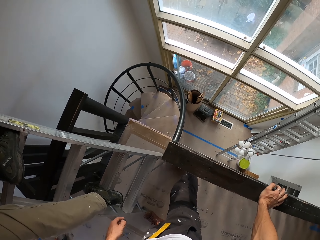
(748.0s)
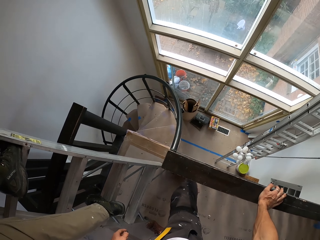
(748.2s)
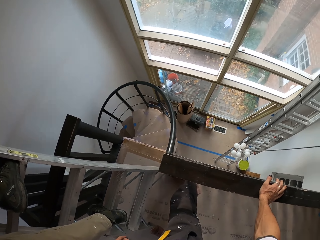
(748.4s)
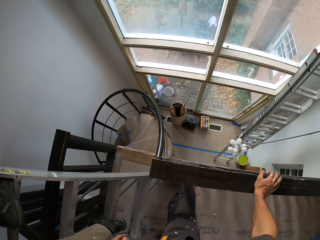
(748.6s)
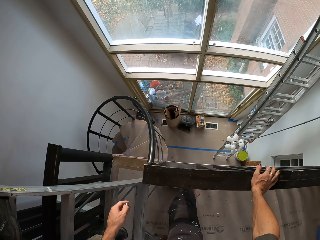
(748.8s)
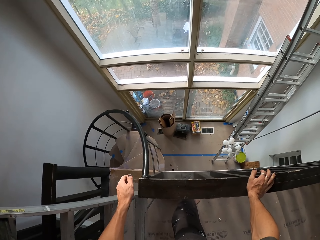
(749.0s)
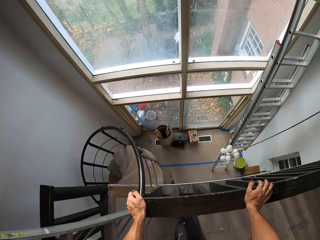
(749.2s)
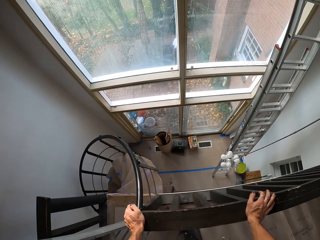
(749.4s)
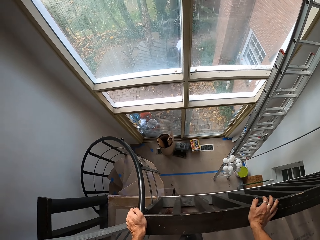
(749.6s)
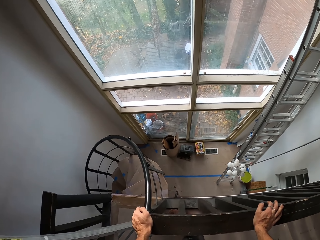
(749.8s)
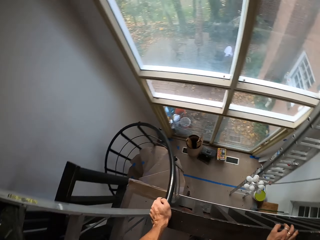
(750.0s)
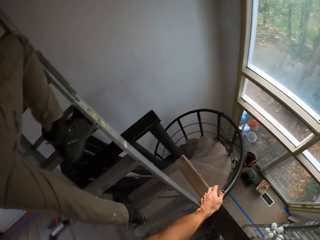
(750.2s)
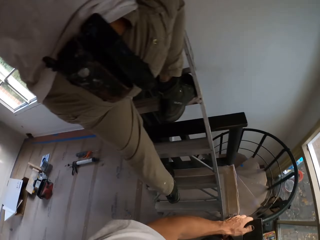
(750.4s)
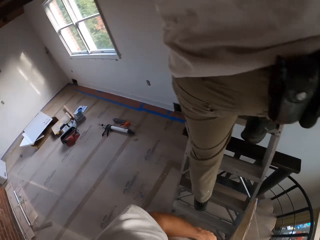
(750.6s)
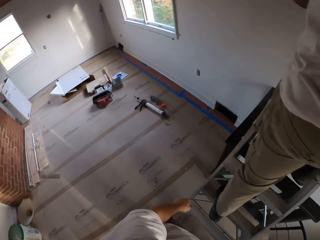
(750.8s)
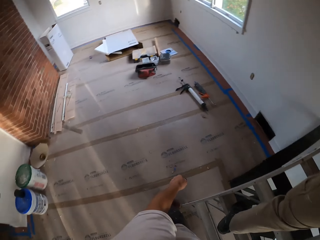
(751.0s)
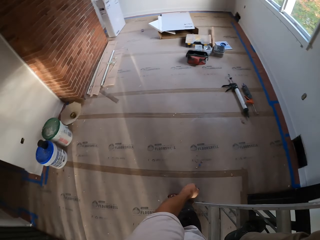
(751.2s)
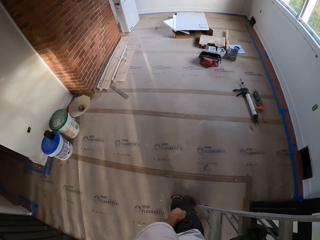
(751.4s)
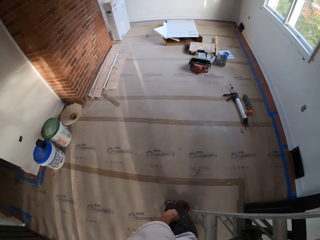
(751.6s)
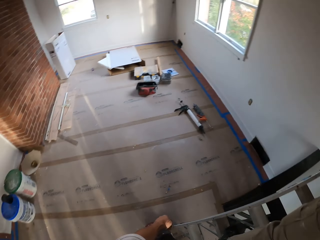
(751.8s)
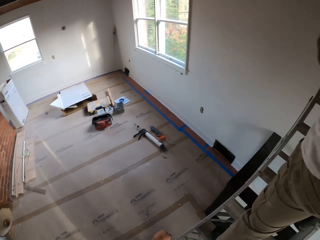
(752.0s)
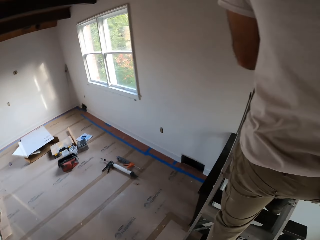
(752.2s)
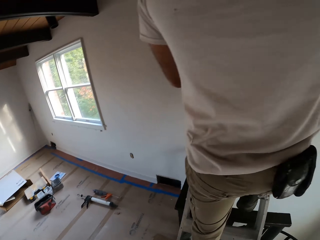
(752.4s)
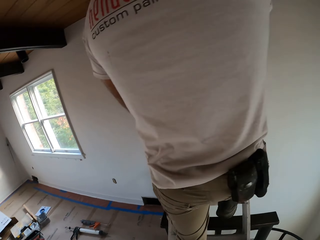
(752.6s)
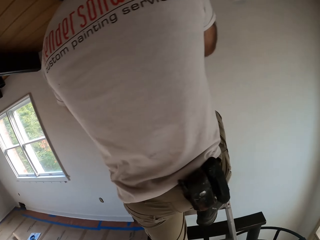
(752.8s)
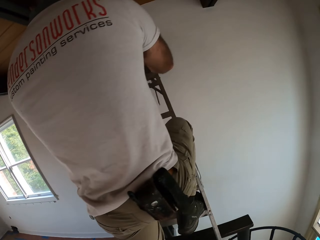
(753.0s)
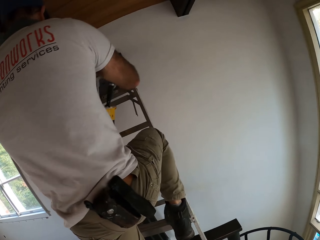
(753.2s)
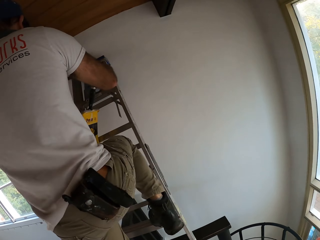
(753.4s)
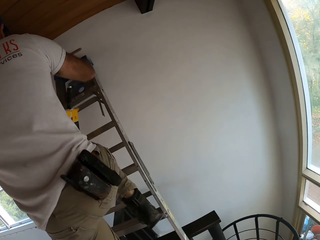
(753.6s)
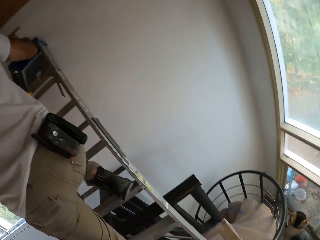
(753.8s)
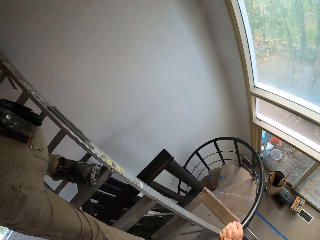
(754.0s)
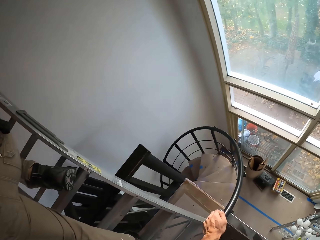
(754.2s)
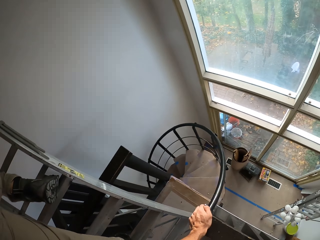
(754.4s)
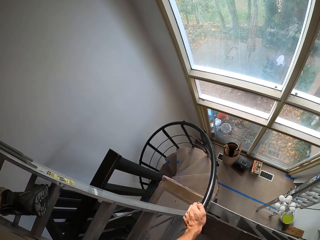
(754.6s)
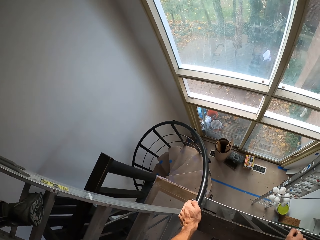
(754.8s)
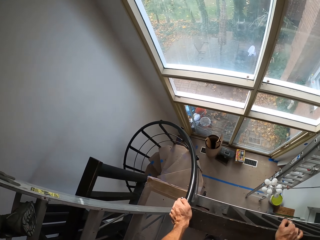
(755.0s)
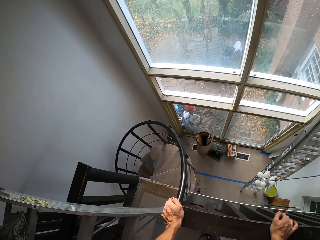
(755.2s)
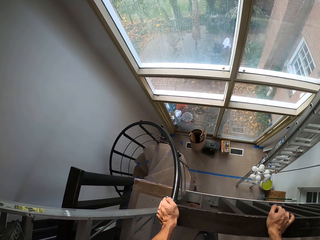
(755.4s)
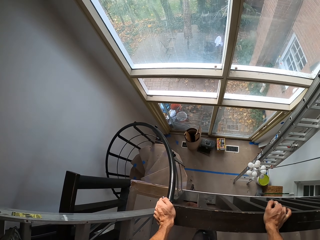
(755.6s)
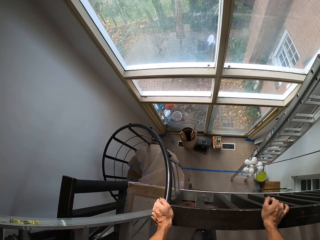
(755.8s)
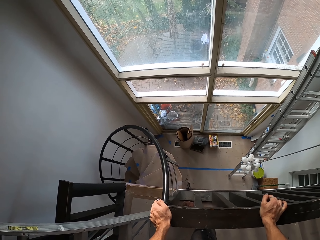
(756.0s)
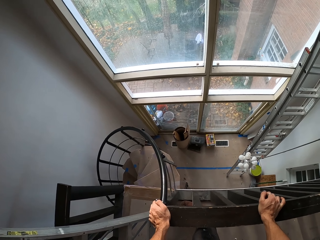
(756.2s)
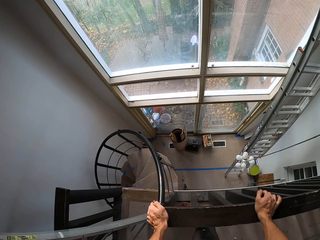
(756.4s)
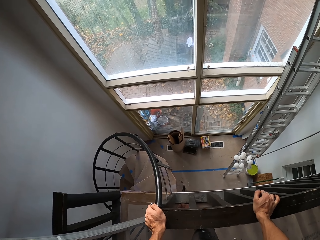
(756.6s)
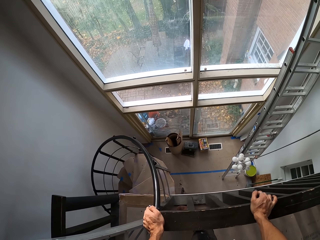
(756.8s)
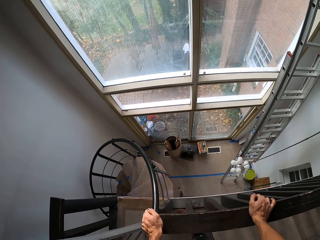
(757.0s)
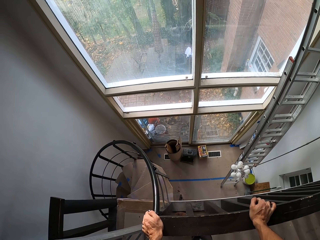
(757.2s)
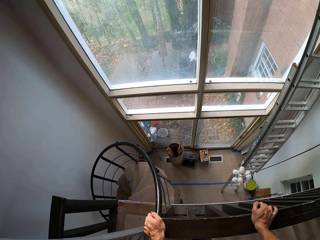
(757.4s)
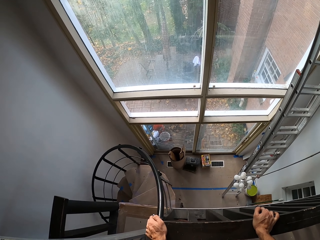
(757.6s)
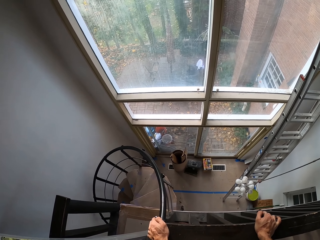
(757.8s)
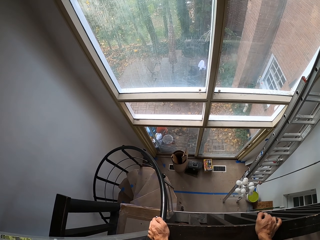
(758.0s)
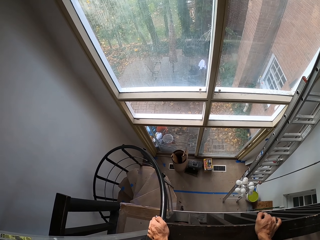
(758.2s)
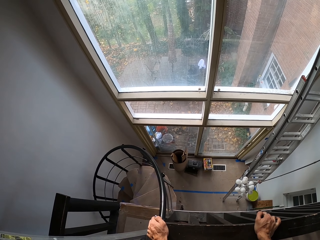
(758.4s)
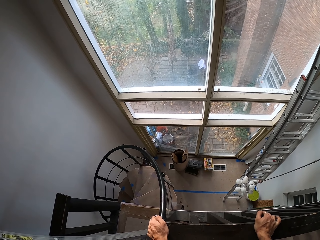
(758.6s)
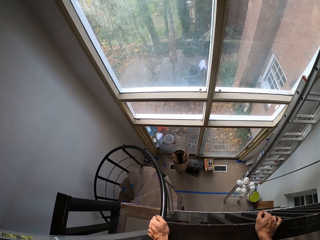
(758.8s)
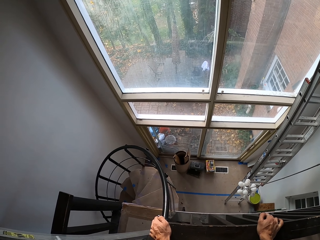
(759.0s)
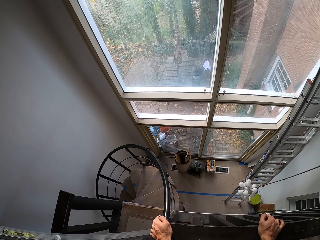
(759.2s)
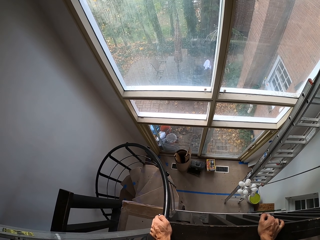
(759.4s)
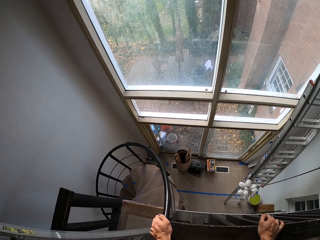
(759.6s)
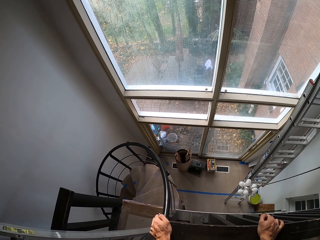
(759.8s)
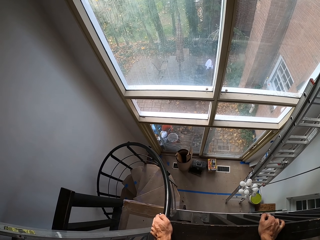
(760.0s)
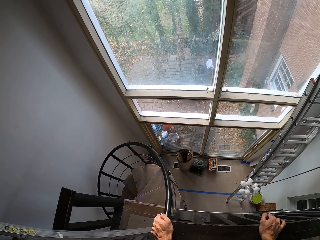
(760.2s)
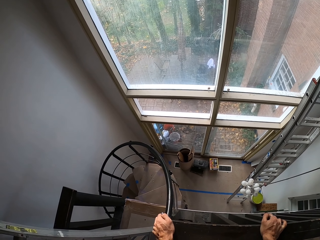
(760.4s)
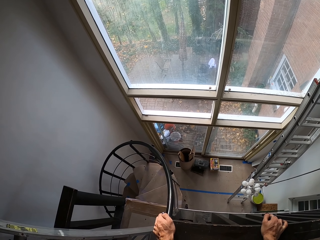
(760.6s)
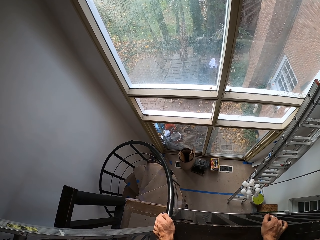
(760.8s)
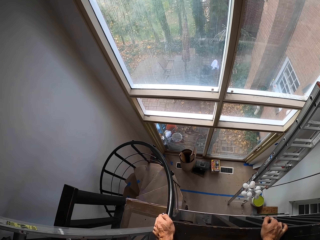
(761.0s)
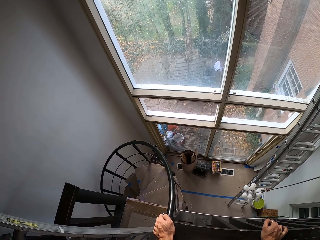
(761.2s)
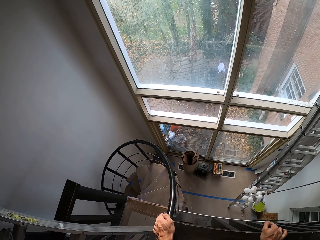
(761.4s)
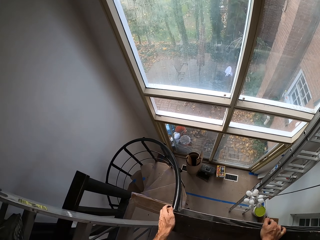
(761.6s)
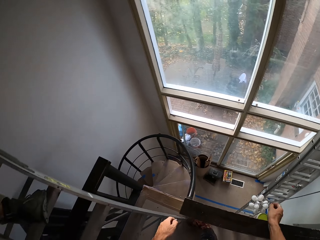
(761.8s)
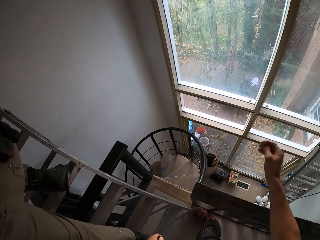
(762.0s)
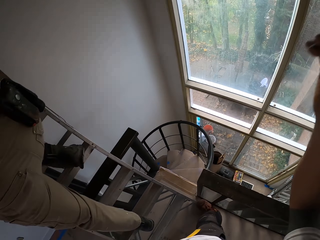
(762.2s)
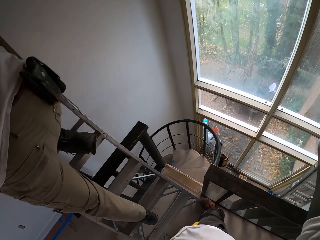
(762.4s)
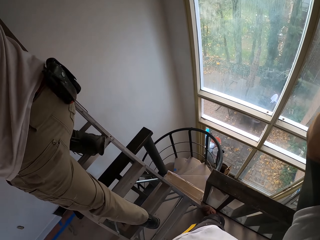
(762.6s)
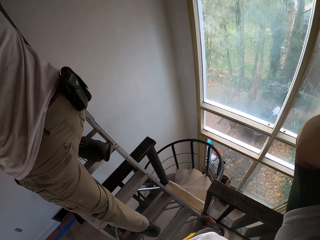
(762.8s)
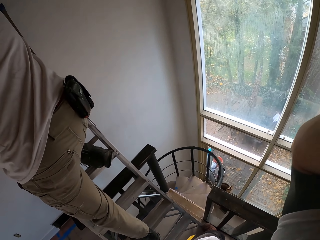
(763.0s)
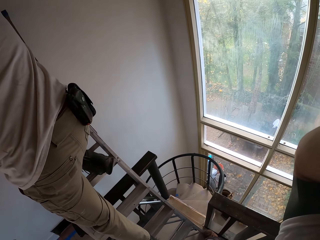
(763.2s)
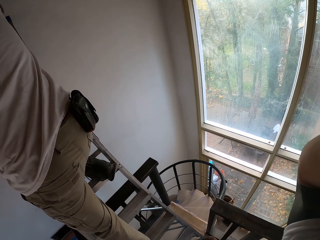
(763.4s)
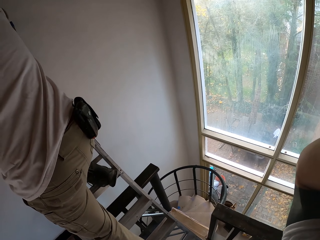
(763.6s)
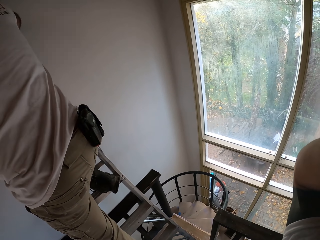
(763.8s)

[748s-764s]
The camera wearer looks around the house. They hold the wooden poles. They hold the camera and touch the camera on the head.
